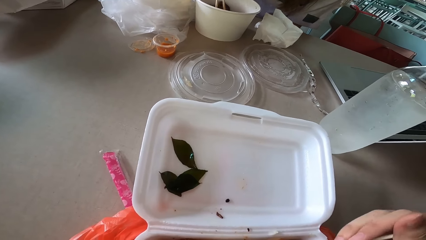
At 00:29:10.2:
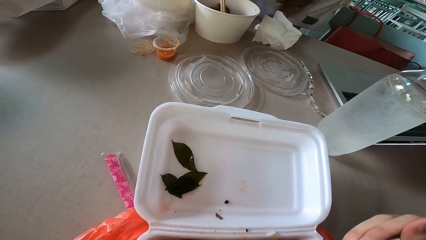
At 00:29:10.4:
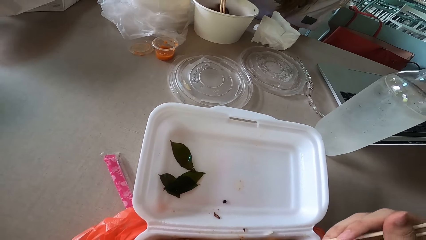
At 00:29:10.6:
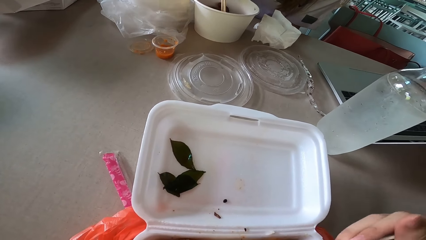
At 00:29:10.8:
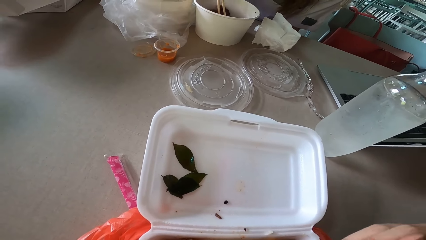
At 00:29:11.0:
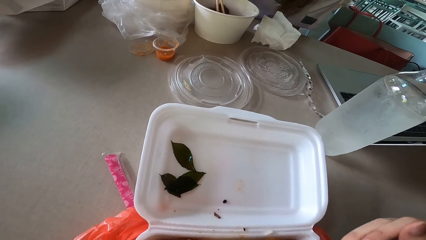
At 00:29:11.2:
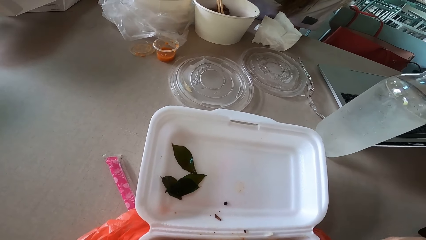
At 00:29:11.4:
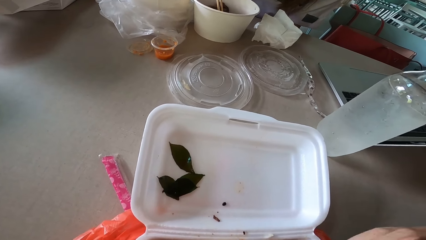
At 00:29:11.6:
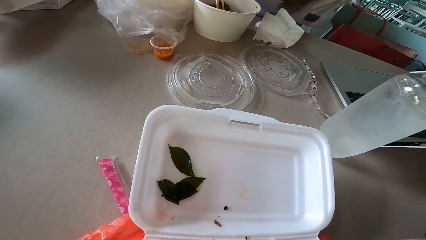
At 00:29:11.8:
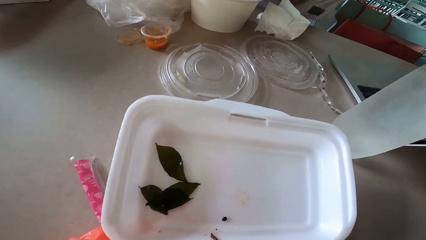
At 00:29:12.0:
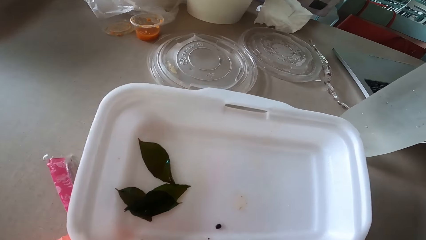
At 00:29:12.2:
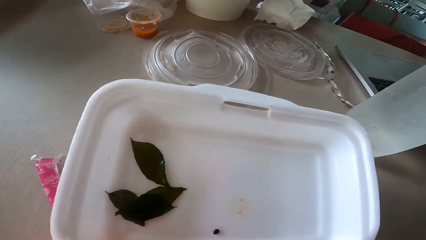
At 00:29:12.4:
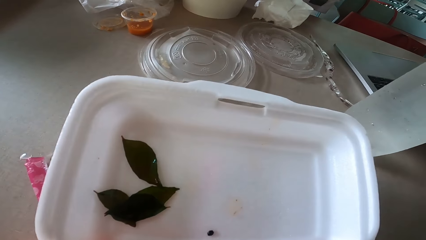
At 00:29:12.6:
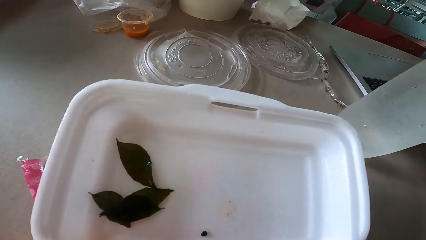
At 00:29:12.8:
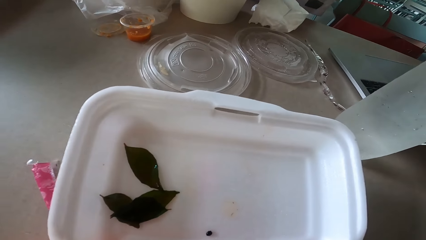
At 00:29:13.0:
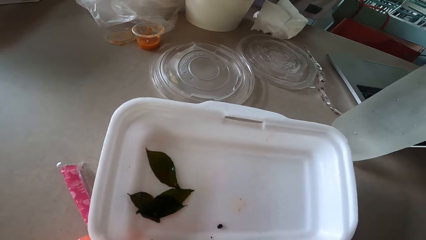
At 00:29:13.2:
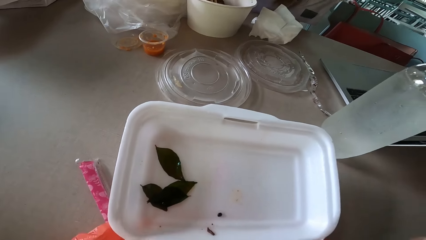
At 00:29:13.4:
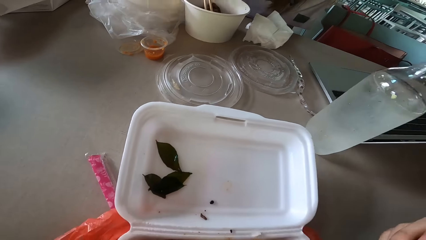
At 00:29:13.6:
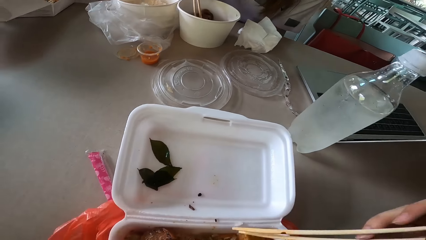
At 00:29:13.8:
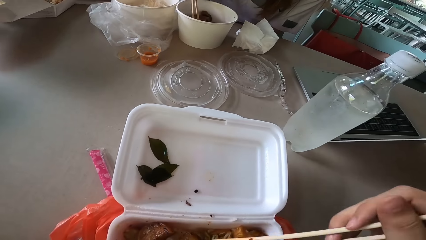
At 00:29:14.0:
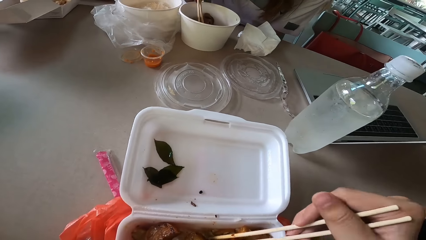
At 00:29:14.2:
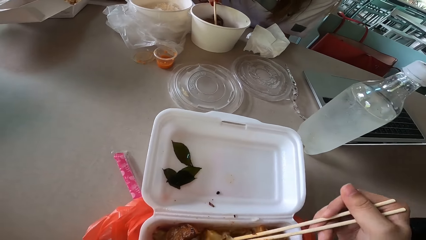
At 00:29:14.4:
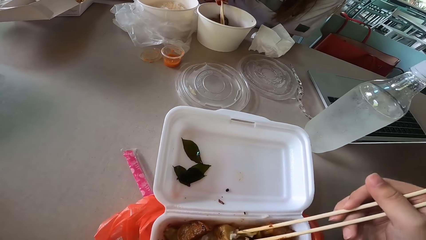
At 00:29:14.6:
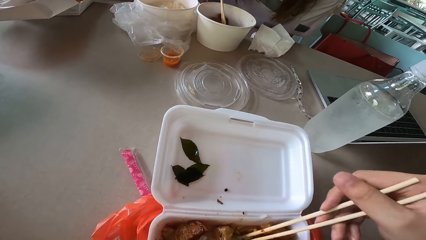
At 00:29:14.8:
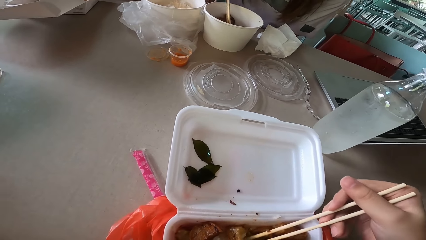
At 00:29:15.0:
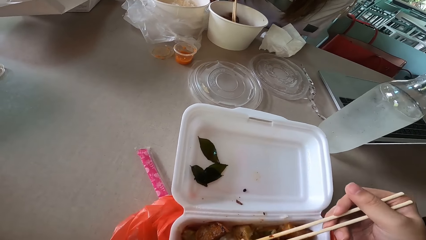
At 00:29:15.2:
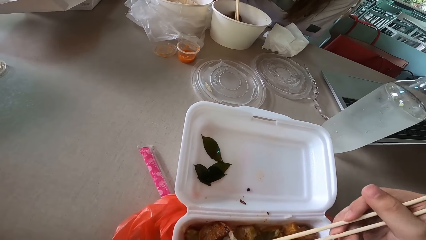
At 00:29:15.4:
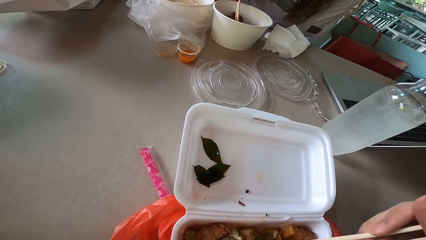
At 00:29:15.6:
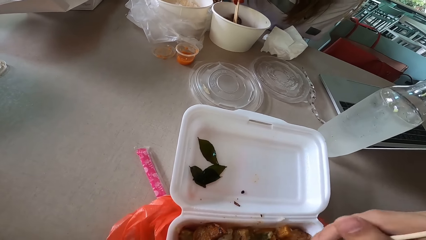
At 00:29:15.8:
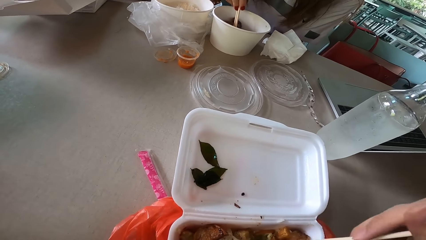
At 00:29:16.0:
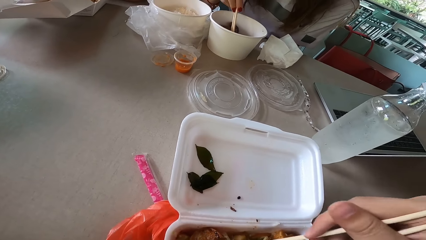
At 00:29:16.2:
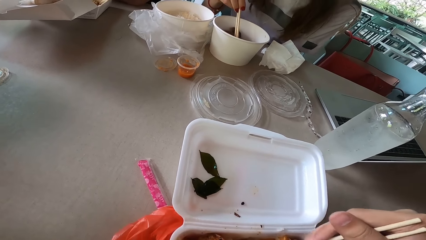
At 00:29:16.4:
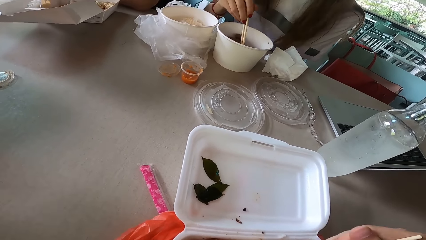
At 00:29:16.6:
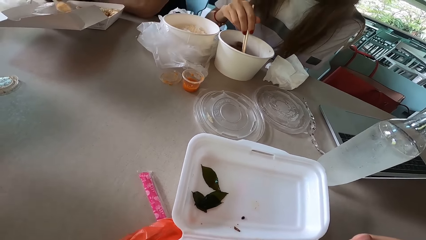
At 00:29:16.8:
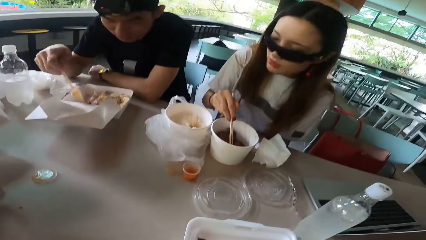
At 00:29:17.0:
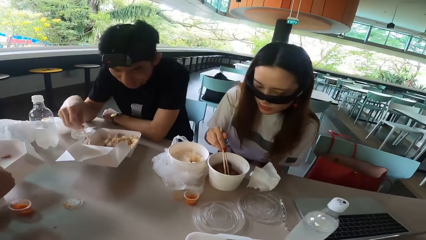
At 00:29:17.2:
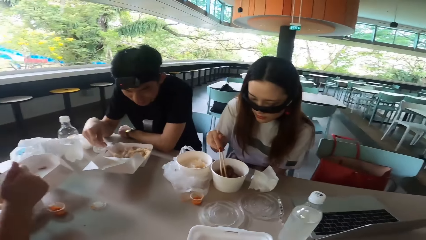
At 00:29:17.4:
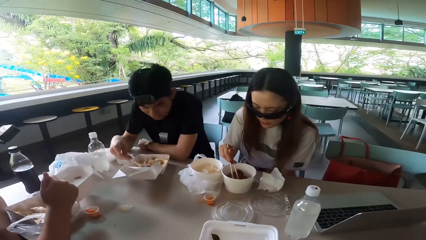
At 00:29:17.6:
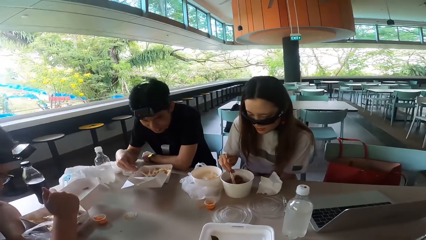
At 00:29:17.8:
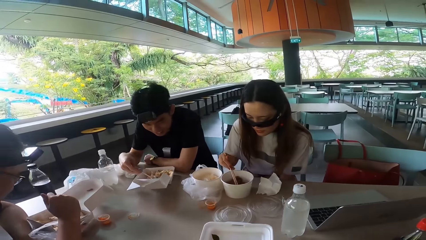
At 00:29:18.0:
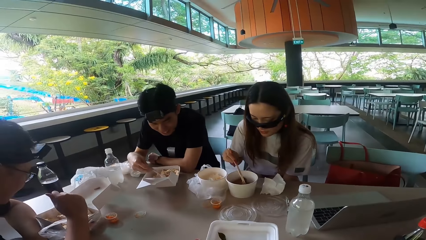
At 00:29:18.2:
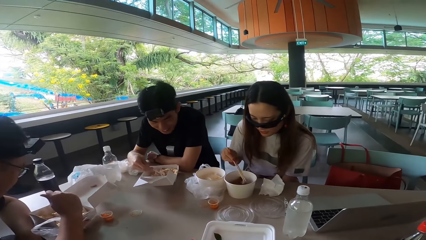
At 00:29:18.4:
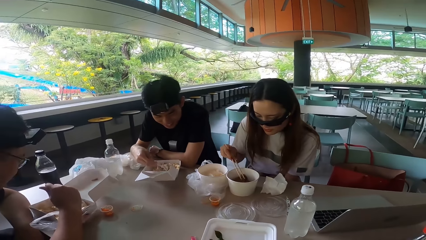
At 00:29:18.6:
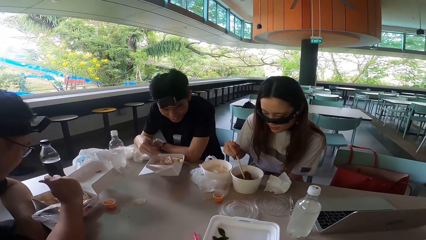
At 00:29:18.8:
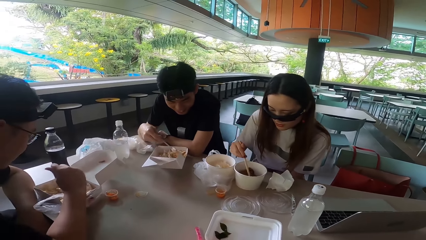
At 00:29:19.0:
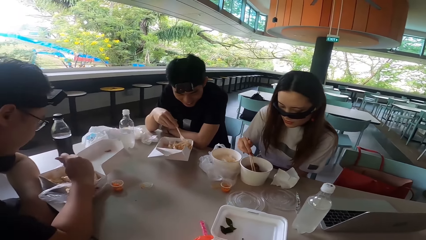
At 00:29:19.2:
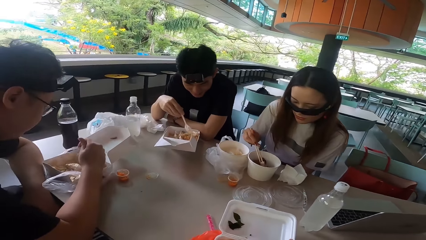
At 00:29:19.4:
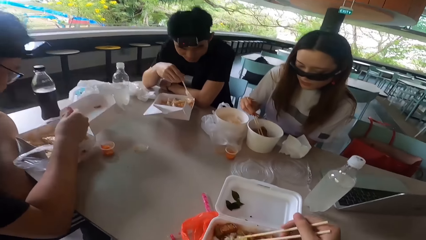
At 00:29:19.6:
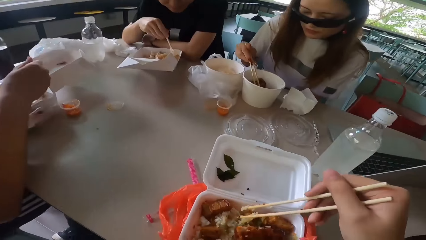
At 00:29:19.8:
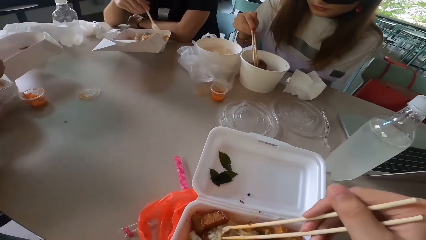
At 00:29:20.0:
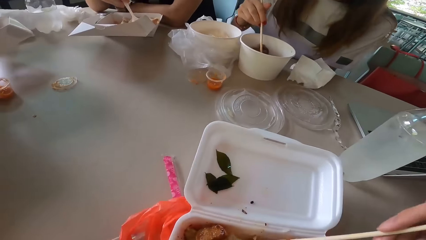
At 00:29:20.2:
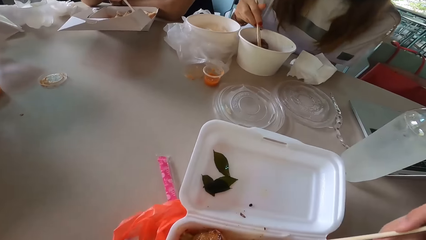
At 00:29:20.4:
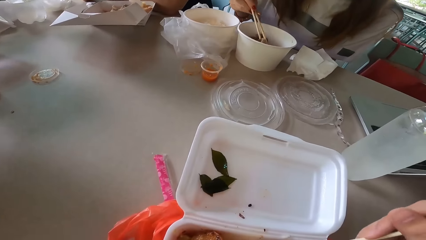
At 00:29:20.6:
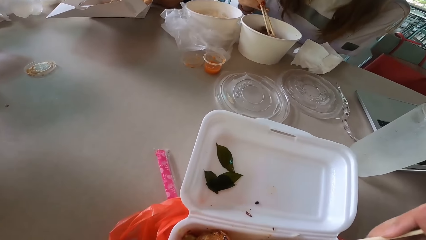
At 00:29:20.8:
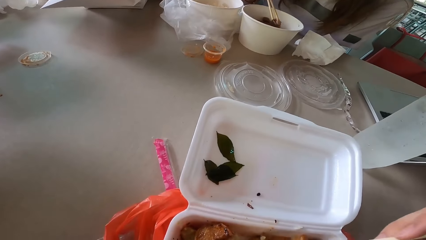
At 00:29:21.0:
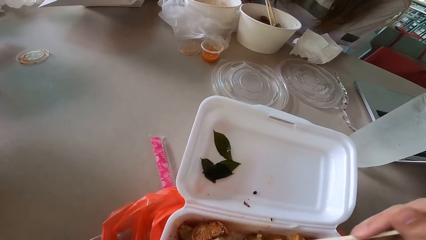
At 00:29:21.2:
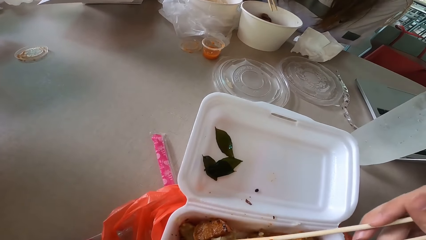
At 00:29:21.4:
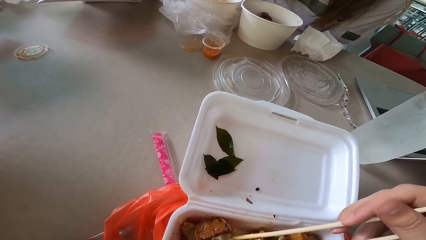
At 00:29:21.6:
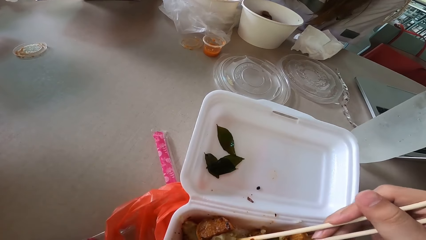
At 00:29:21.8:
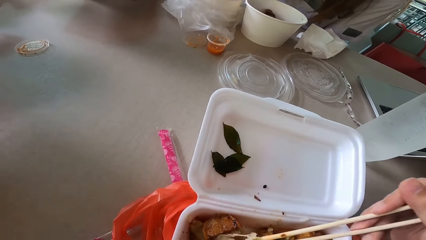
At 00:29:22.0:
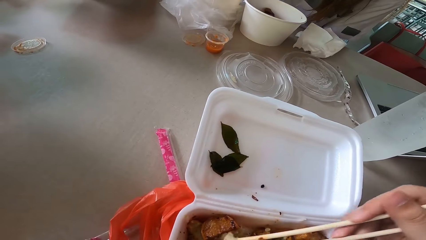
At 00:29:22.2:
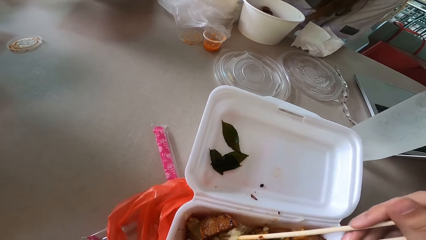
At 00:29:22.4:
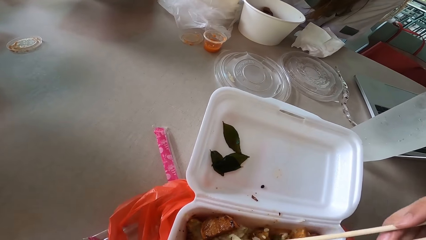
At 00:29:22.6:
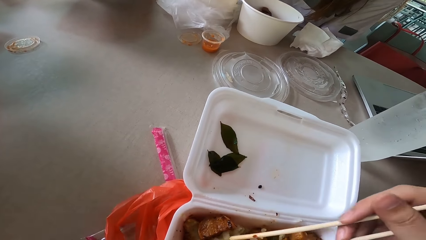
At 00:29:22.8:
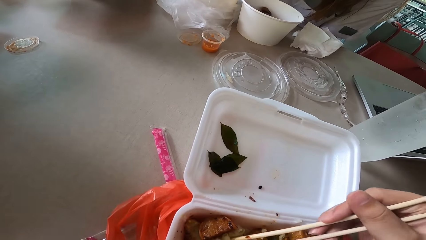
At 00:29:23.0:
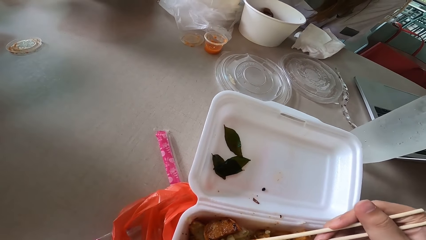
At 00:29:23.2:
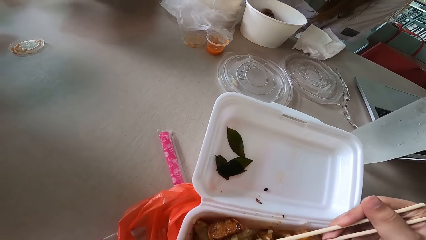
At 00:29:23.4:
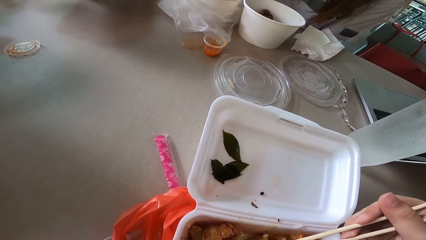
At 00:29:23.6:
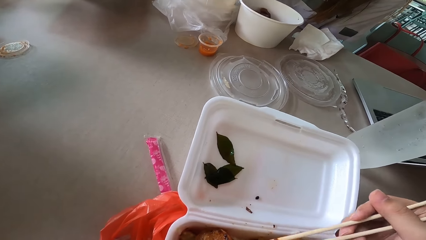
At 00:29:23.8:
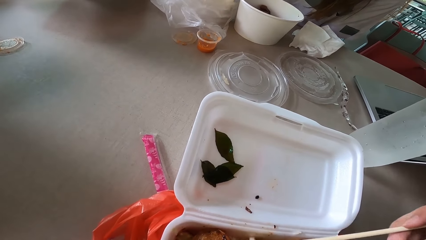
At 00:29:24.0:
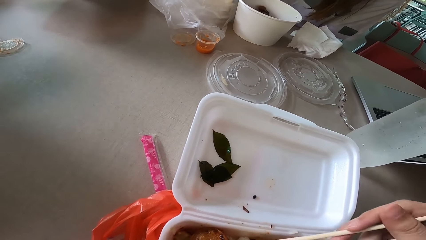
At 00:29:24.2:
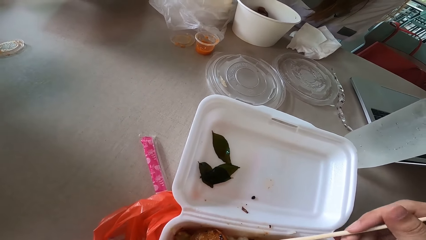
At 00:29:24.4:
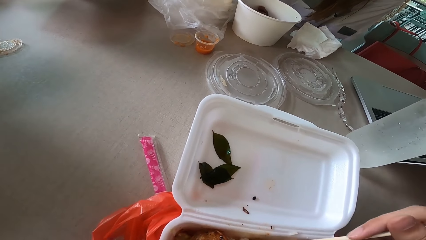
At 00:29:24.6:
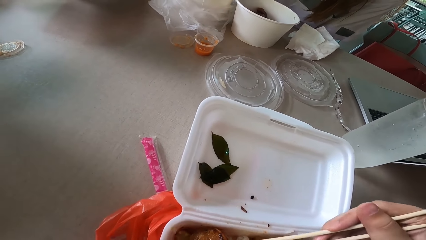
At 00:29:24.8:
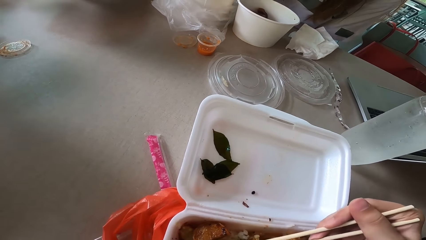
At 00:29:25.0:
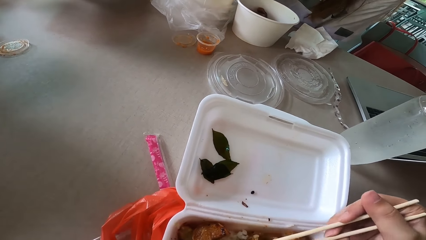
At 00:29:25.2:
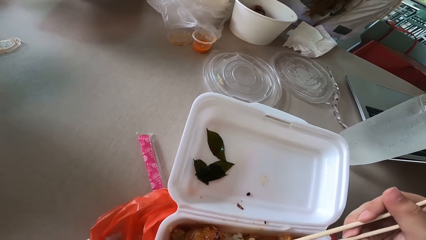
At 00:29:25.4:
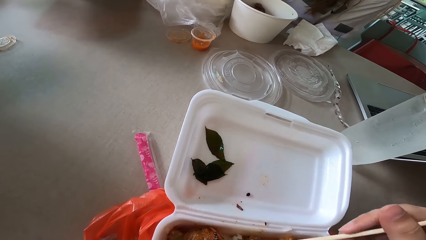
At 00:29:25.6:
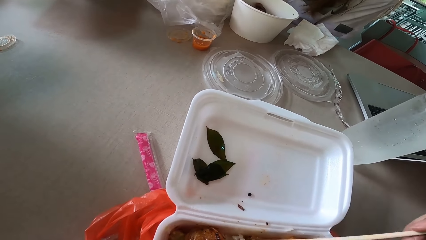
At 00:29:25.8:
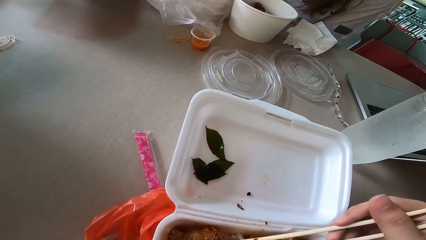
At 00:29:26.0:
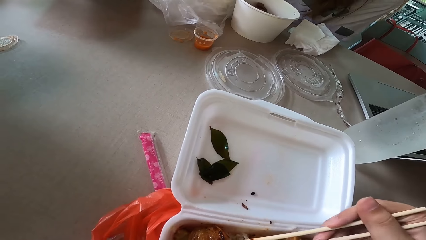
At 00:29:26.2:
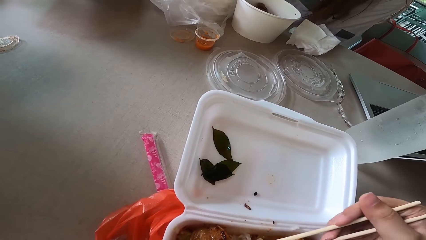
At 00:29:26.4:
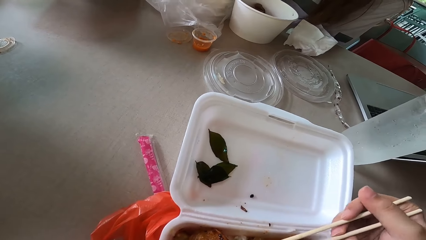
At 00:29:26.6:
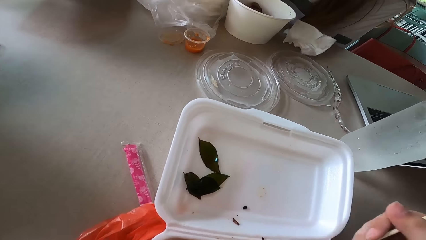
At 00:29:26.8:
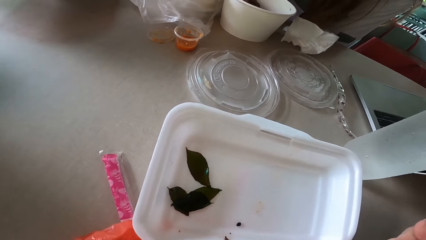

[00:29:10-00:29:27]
The camera wearer picks up meat with chopsticks. A woman picks up the meat with chopsticks. The camera wearer picks up the meat with chopsticks.
